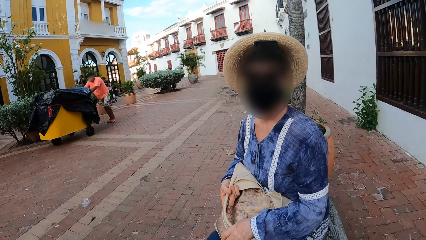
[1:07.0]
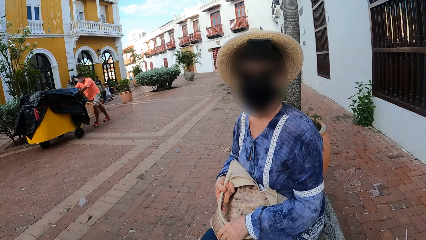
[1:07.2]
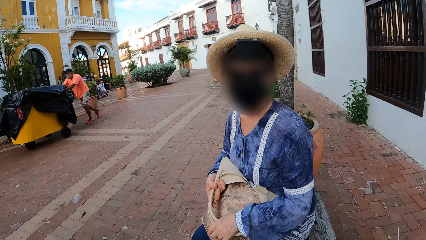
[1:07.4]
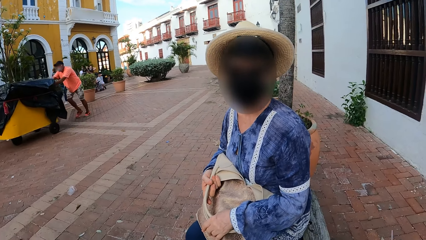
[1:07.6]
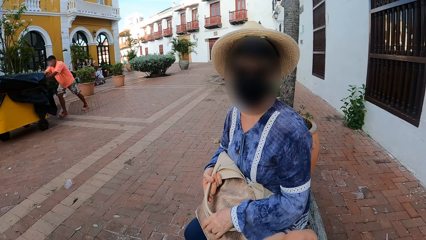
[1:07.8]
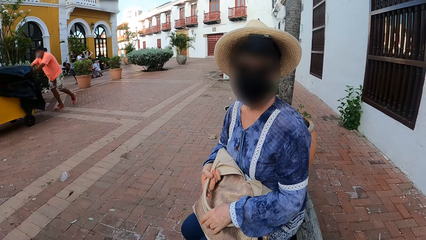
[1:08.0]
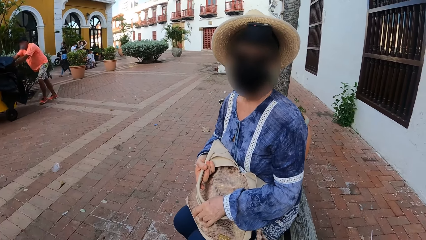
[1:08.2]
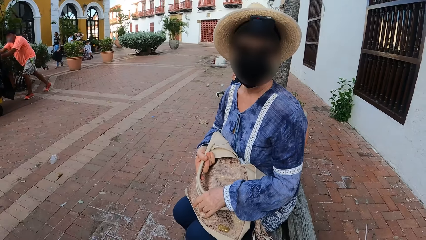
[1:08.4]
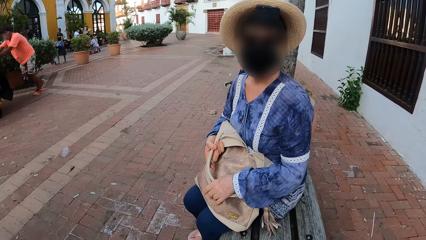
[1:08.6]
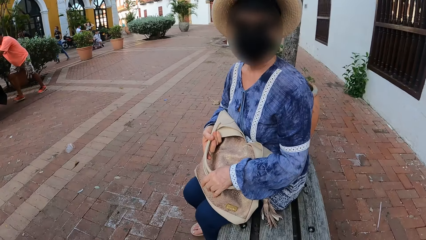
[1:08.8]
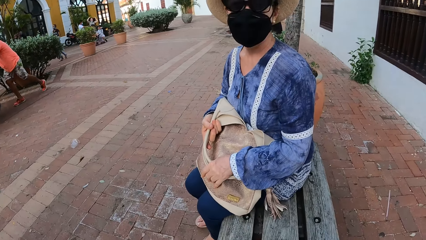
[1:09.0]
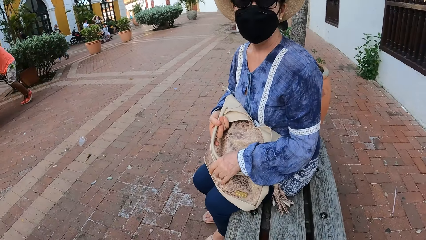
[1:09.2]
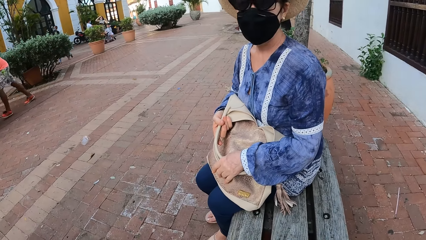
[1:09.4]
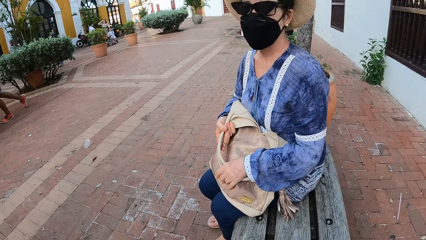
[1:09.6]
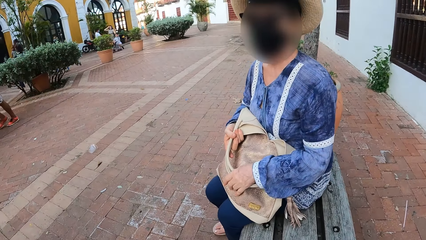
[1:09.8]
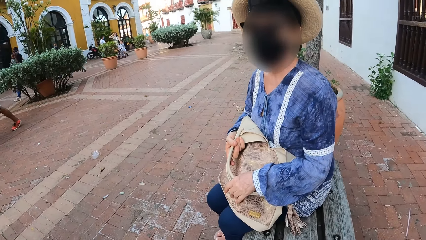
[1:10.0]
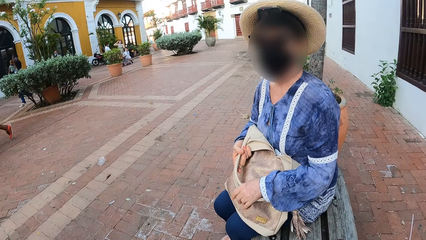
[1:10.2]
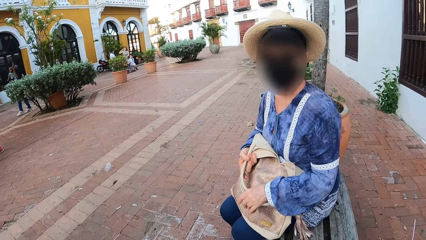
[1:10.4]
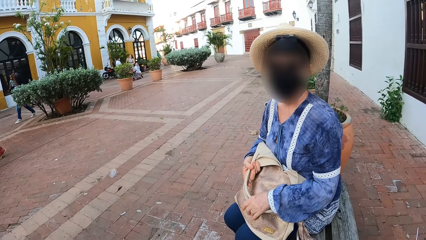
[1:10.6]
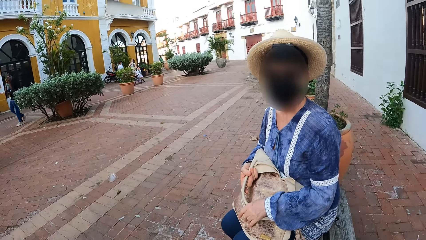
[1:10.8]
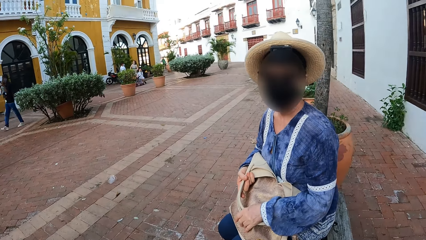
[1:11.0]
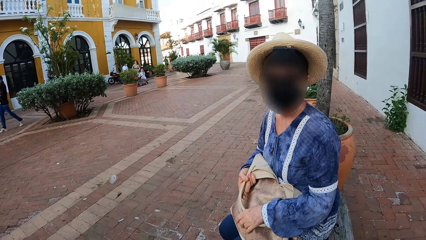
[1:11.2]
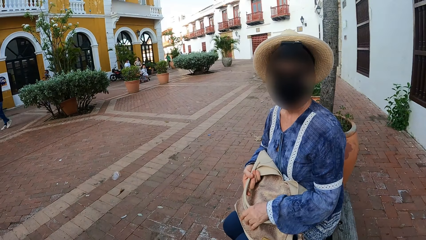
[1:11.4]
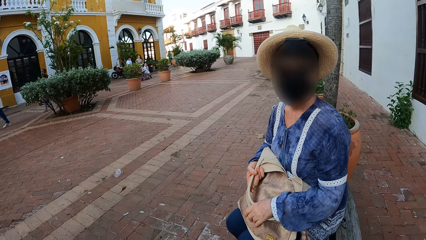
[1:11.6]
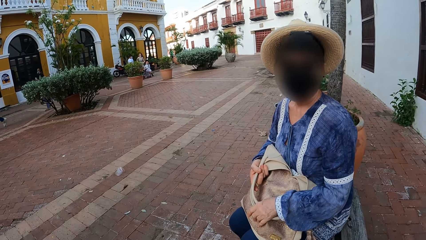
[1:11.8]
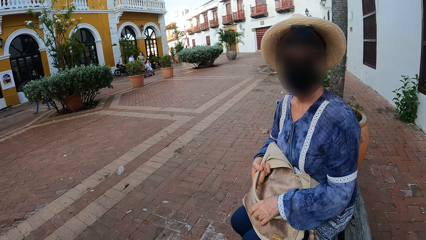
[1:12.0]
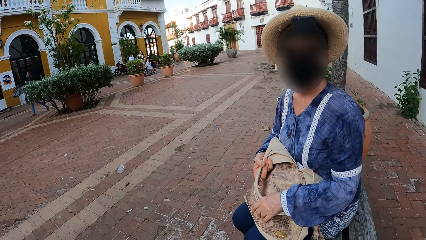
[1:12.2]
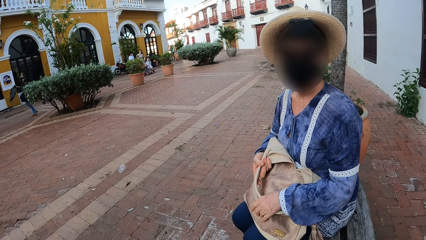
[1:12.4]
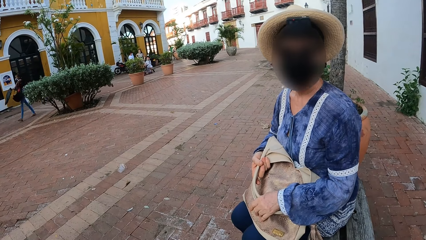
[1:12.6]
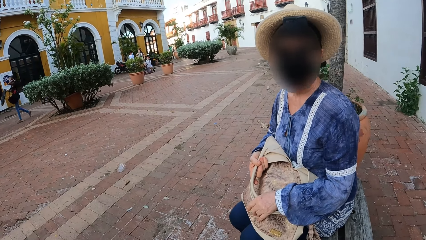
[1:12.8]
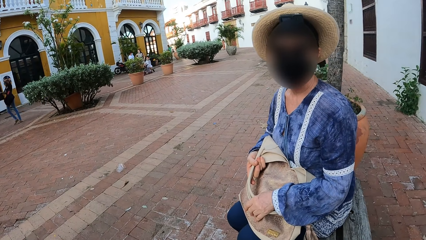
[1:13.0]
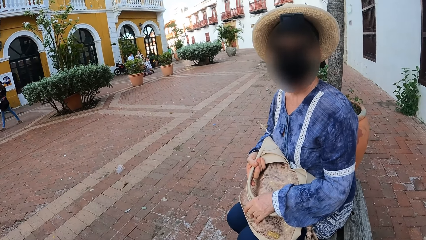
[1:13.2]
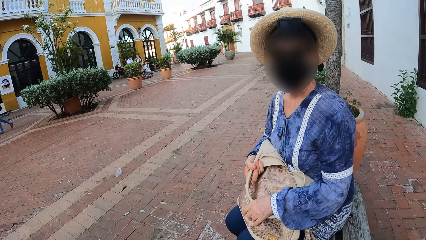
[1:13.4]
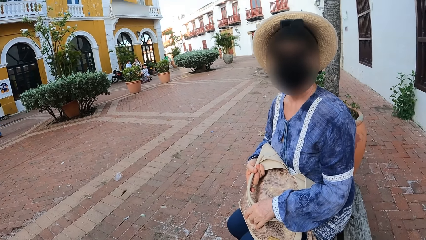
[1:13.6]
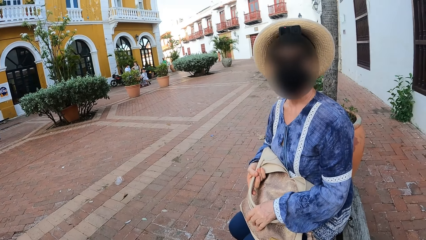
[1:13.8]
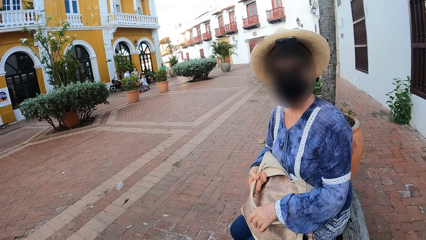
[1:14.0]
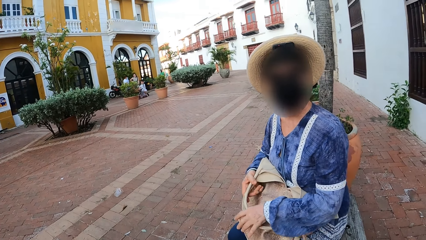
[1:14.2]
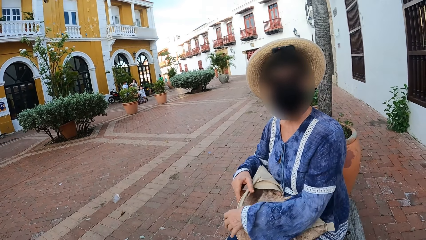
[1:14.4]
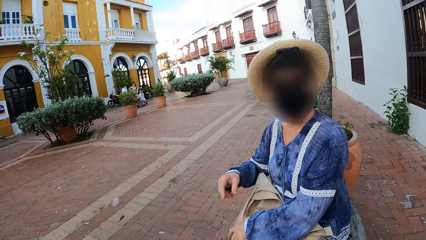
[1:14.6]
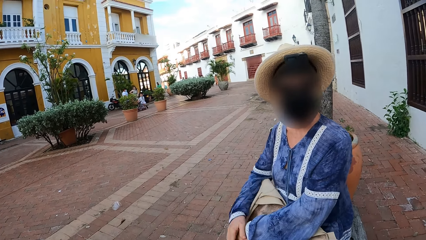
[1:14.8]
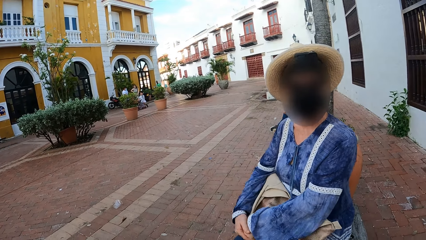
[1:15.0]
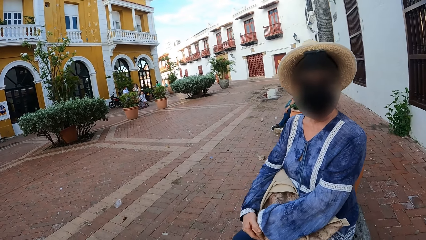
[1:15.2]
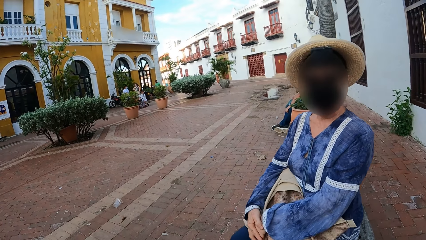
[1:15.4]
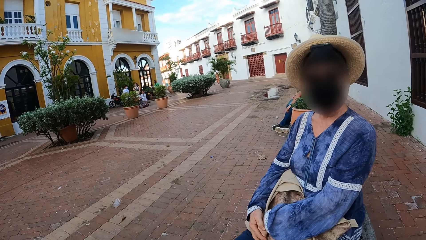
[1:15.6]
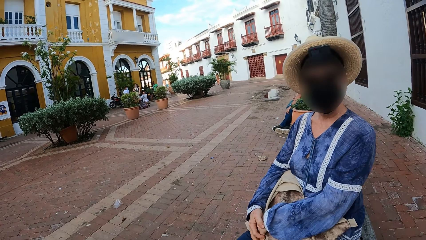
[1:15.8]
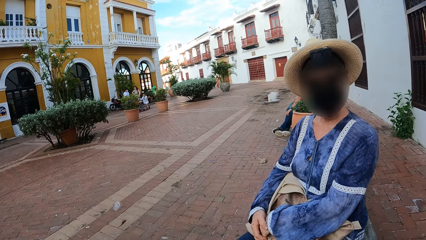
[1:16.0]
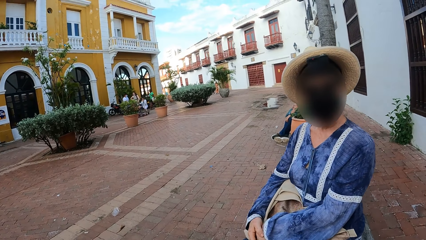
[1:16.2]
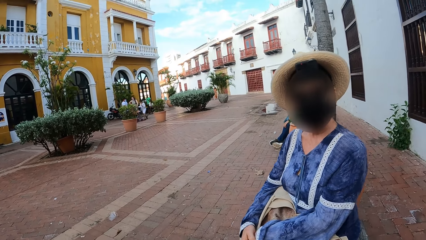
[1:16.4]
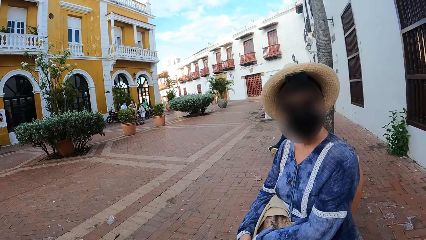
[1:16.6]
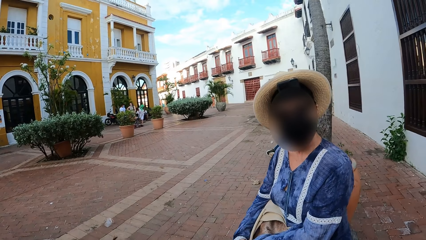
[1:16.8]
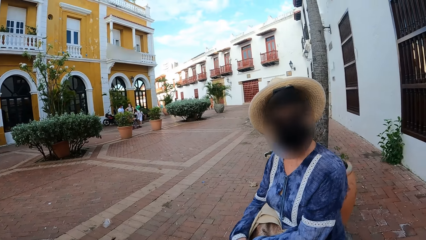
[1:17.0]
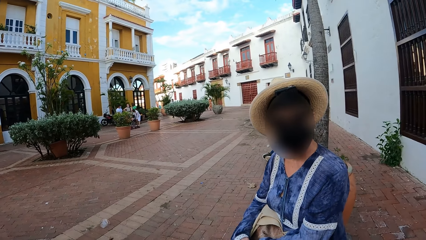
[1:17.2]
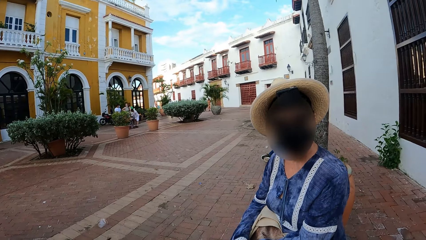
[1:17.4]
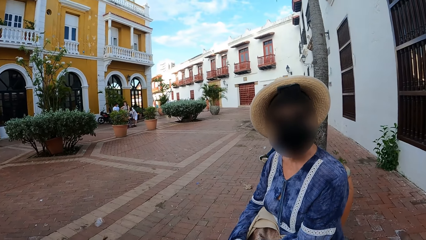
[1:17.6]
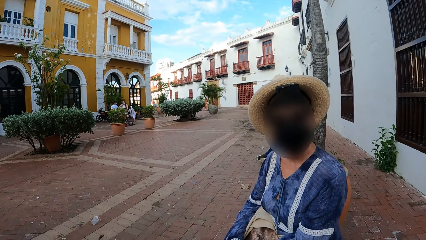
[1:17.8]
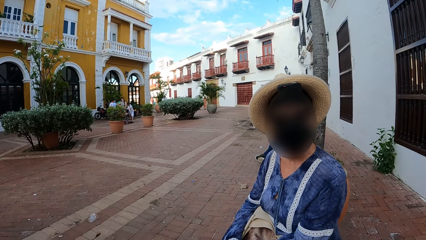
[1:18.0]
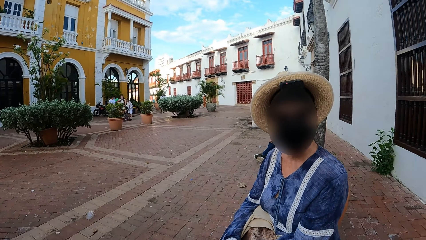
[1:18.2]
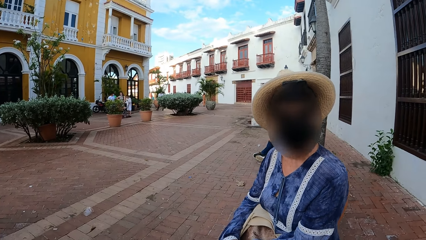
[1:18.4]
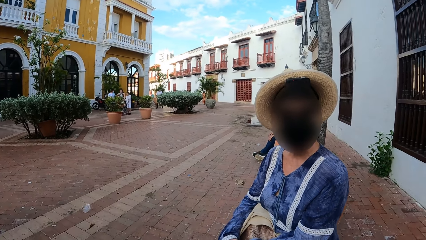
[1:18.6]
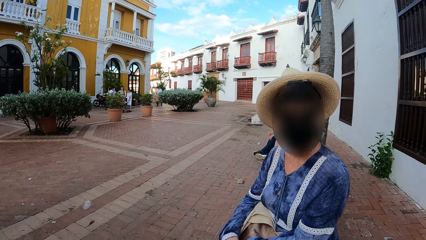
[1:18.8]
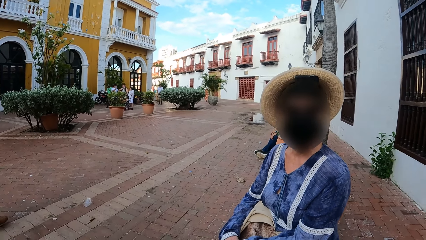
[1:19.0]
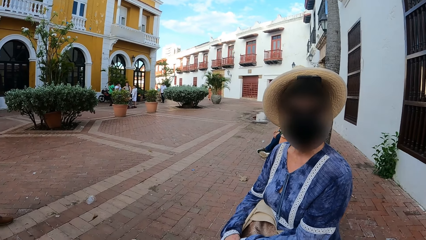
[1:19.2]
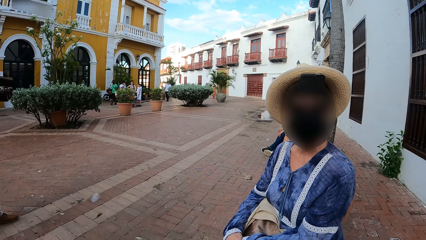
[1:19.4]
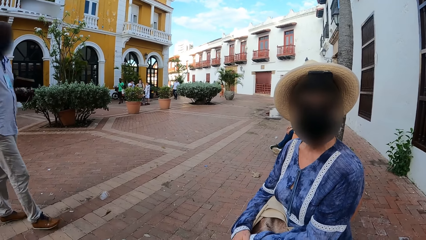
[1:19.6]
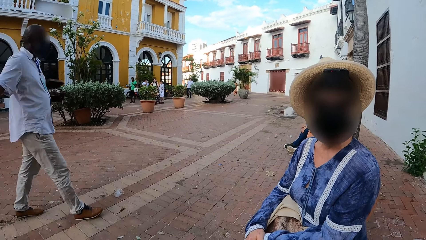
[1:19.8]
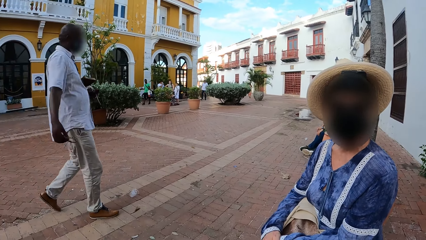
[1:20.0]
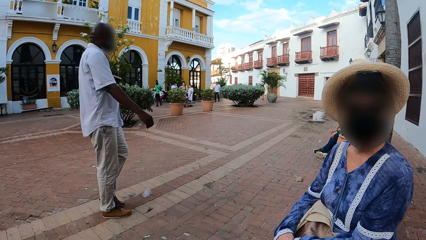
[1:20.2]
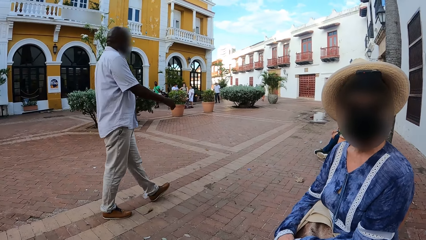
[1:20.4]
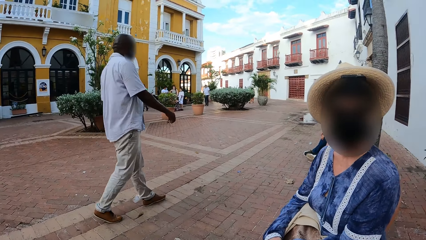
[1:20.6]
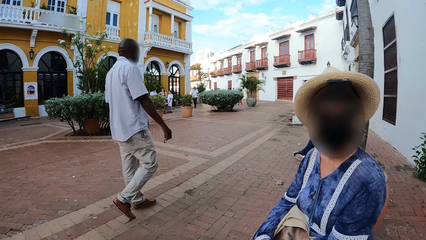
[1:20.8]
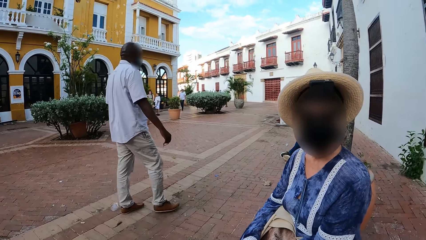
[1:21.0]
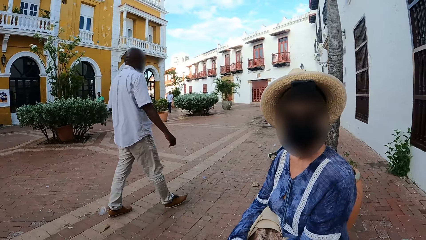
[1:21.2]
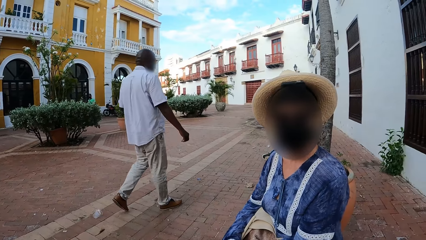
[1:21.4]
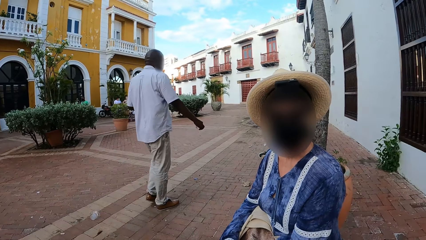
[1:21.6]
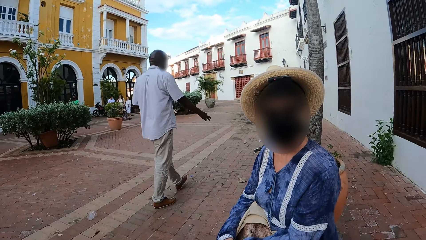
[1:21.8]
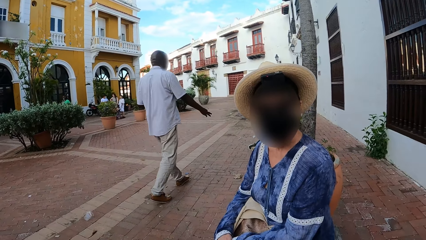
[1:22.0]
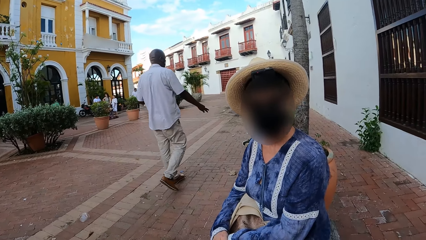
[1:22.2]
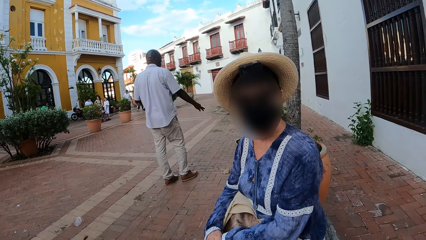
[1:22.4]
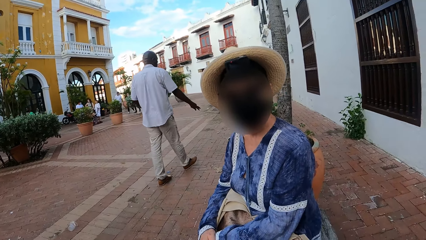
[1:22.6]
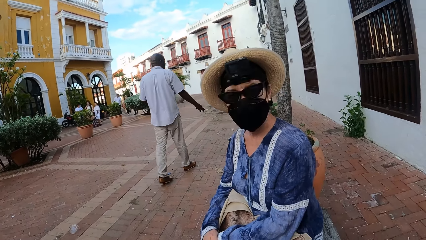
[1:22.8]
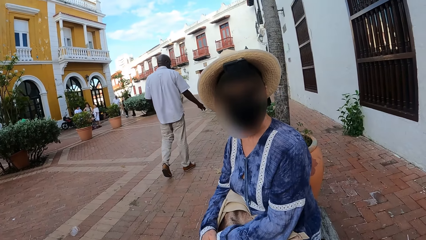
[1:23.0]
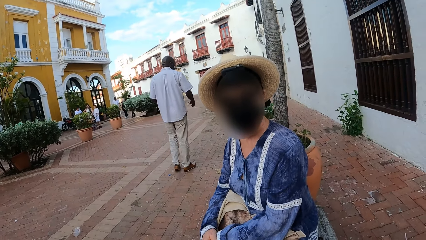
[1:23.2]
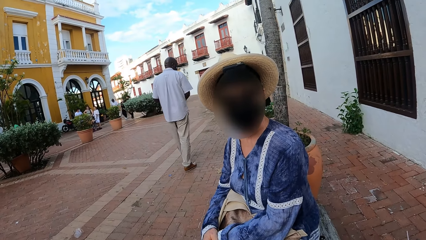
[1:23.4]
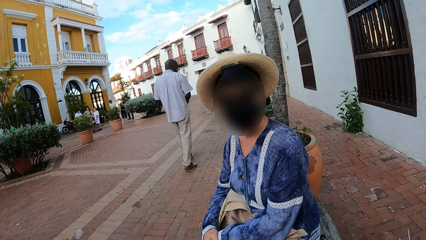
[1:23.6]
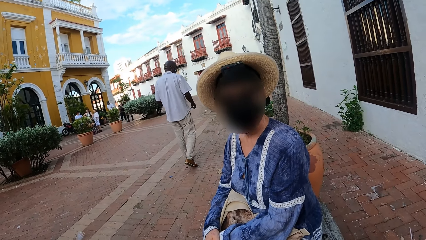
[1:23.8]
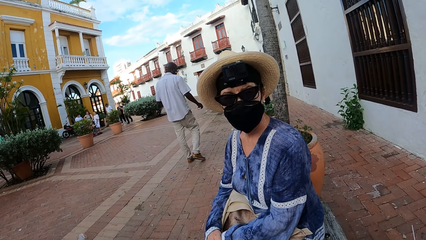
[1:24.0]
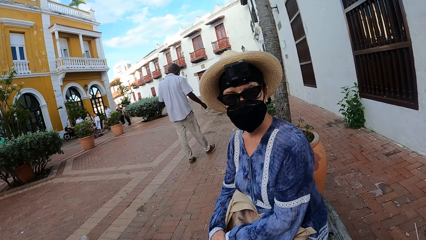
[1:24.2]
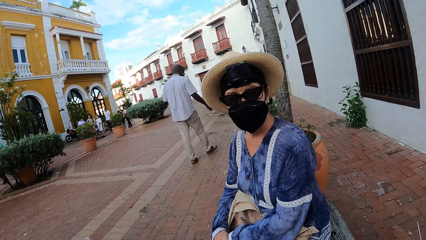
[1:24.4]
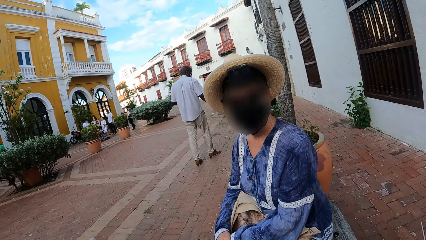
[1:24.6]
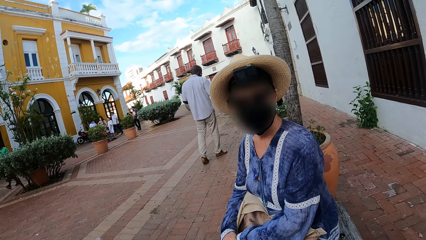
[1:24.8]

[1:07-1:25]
A person places her hands on her bag.
